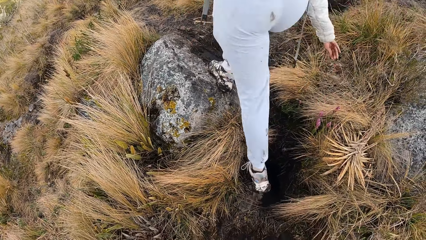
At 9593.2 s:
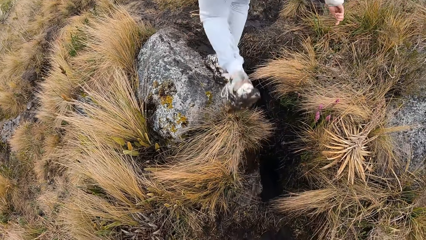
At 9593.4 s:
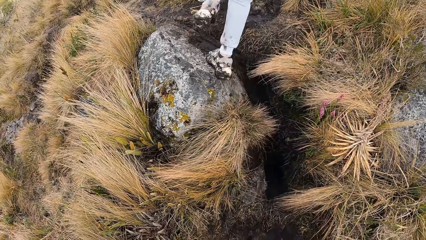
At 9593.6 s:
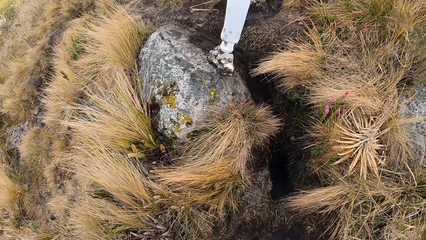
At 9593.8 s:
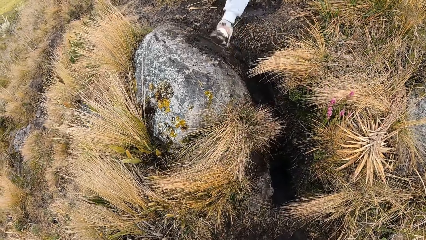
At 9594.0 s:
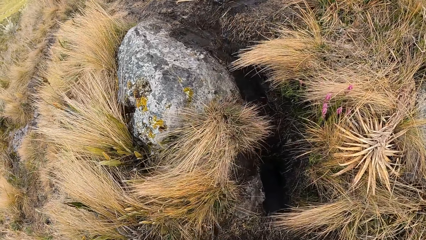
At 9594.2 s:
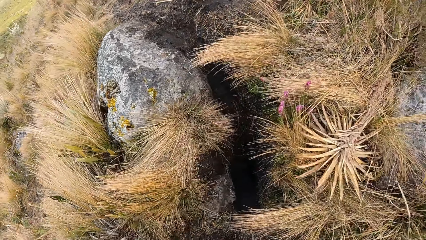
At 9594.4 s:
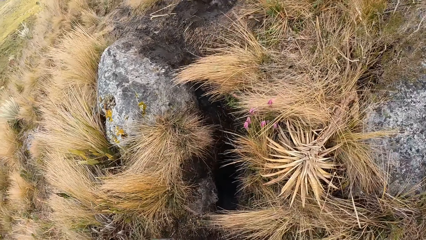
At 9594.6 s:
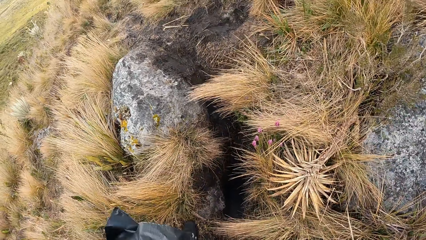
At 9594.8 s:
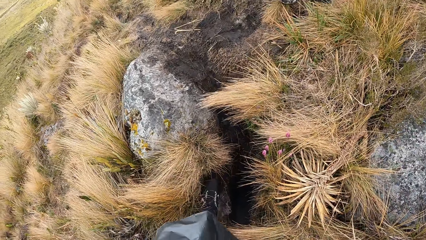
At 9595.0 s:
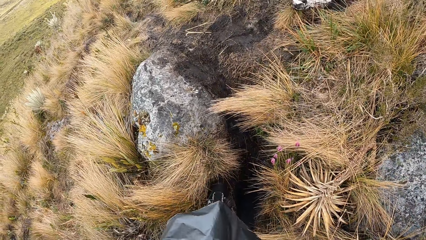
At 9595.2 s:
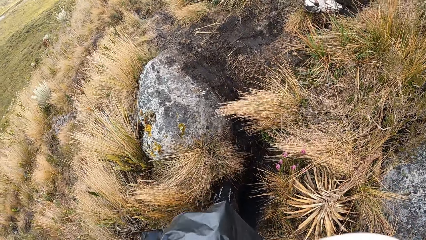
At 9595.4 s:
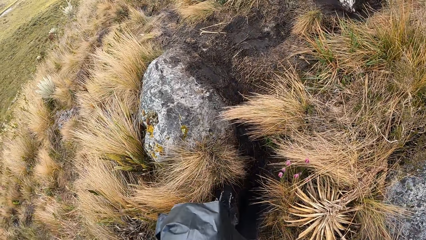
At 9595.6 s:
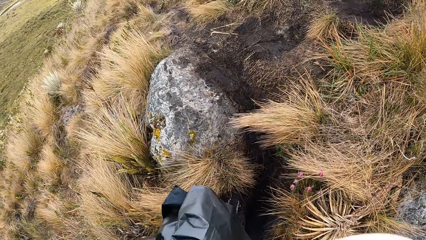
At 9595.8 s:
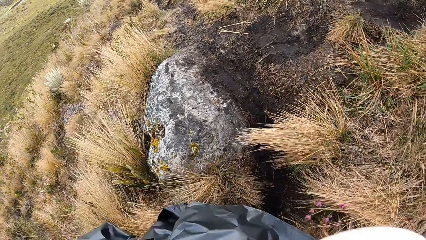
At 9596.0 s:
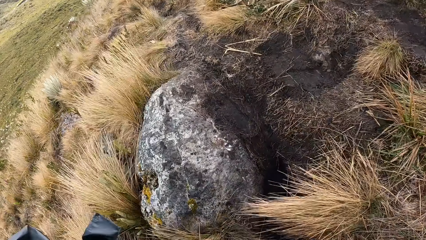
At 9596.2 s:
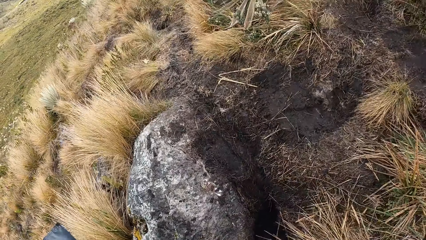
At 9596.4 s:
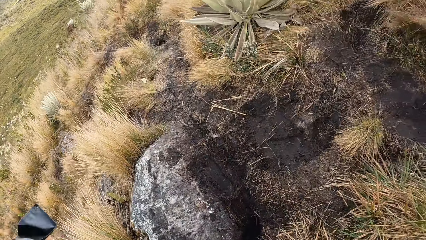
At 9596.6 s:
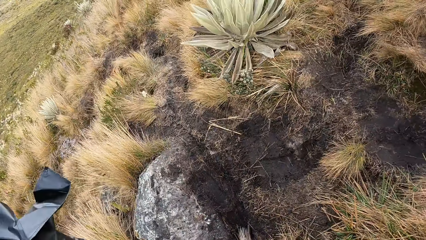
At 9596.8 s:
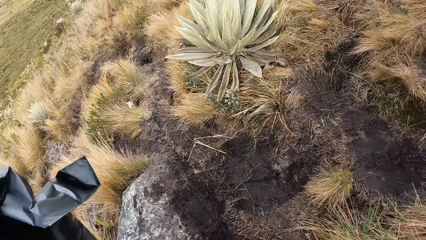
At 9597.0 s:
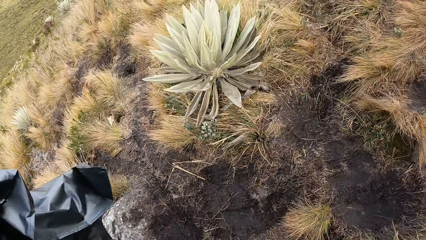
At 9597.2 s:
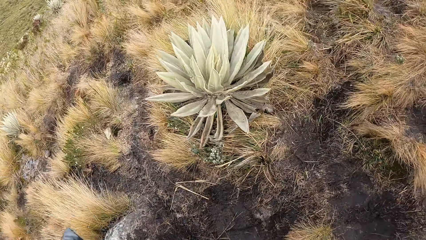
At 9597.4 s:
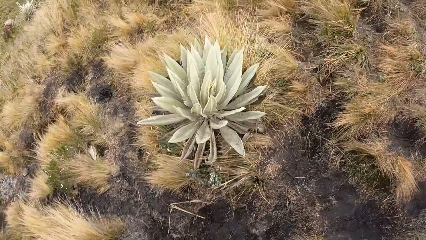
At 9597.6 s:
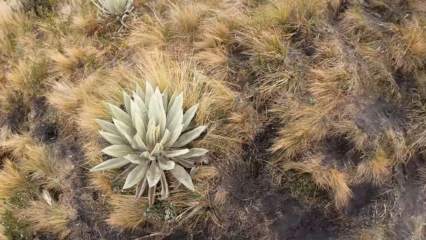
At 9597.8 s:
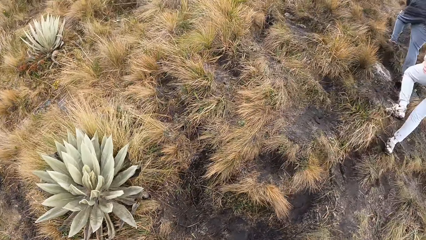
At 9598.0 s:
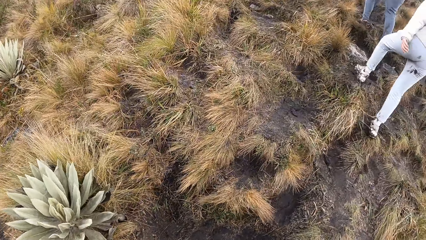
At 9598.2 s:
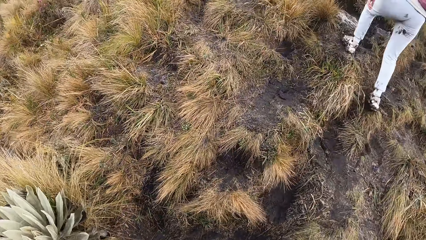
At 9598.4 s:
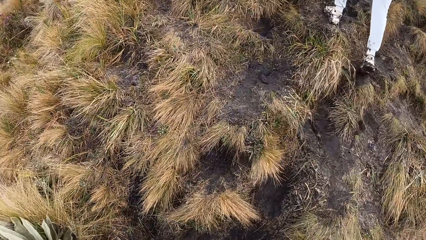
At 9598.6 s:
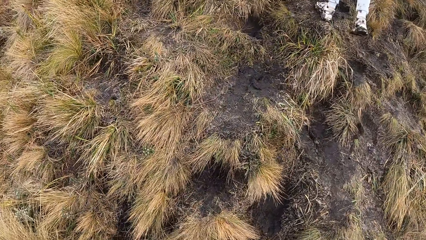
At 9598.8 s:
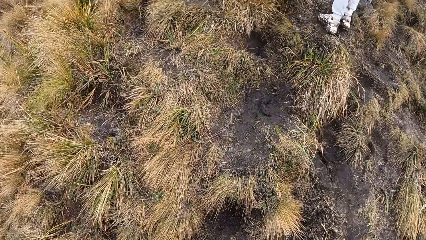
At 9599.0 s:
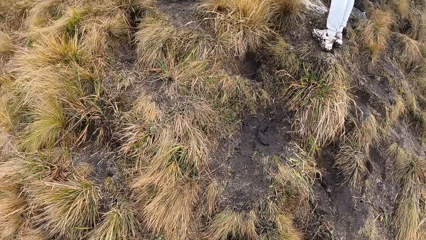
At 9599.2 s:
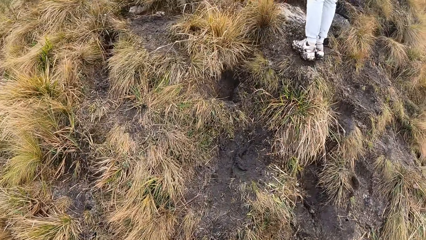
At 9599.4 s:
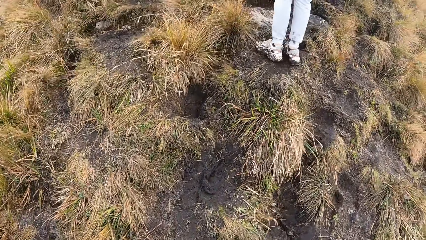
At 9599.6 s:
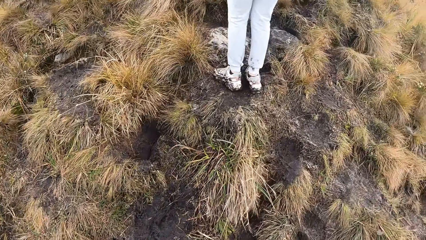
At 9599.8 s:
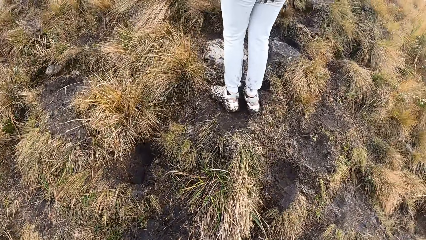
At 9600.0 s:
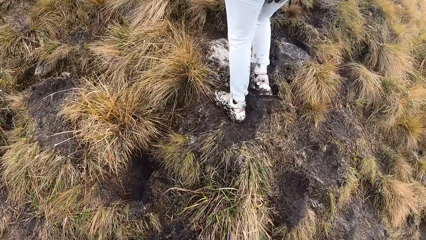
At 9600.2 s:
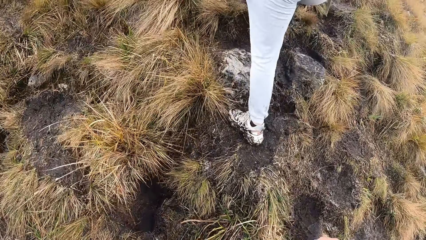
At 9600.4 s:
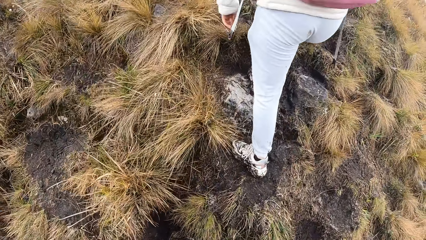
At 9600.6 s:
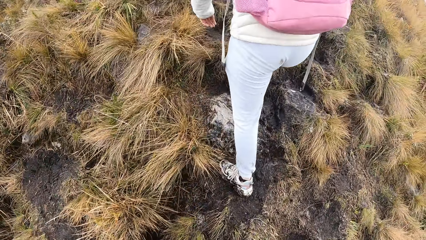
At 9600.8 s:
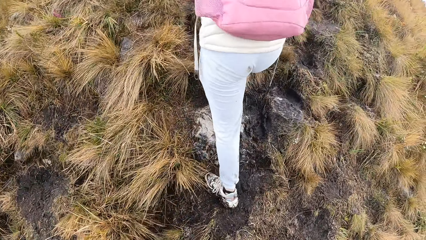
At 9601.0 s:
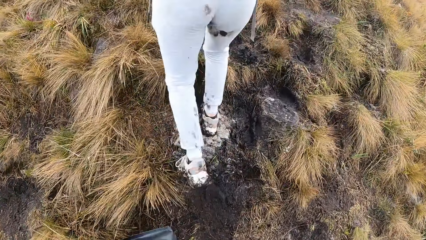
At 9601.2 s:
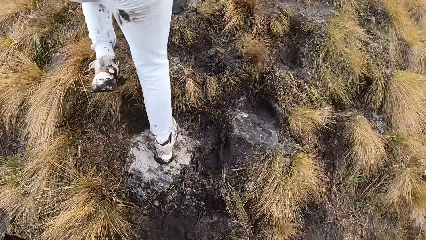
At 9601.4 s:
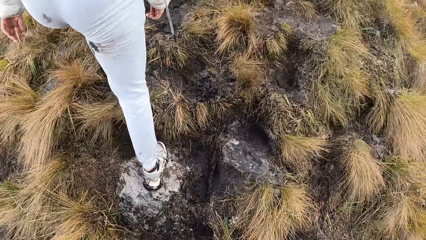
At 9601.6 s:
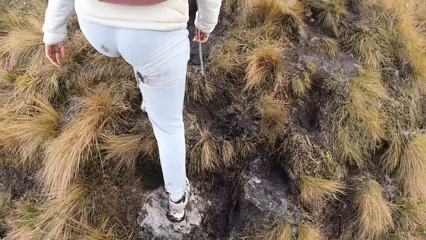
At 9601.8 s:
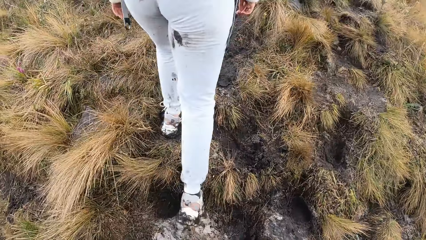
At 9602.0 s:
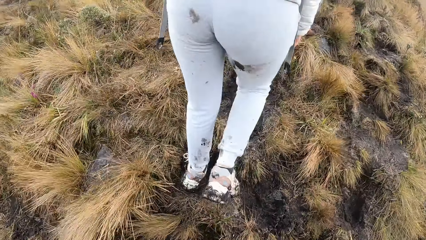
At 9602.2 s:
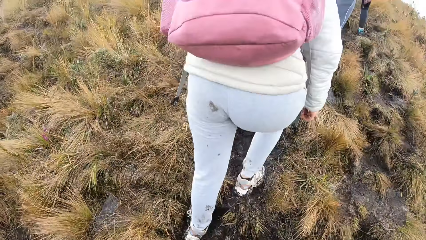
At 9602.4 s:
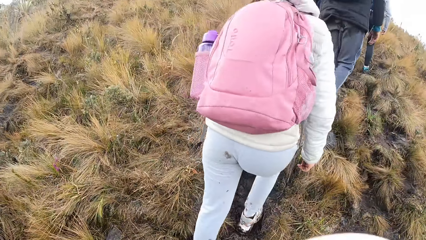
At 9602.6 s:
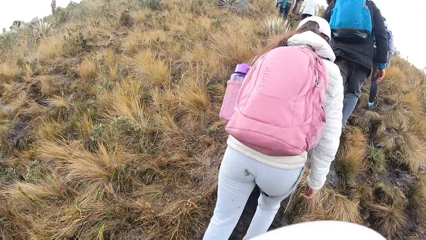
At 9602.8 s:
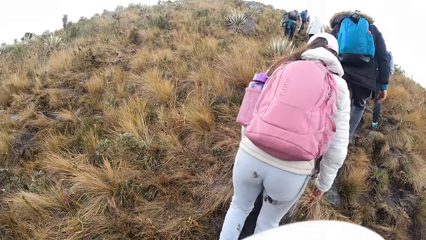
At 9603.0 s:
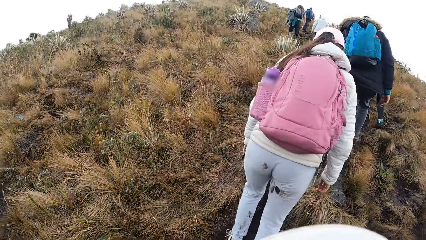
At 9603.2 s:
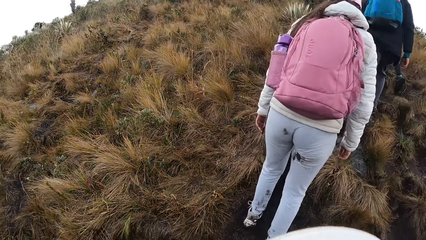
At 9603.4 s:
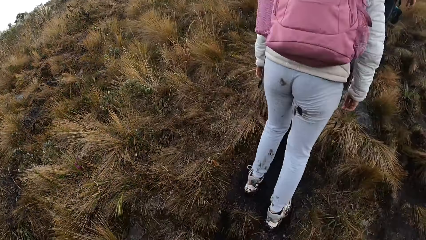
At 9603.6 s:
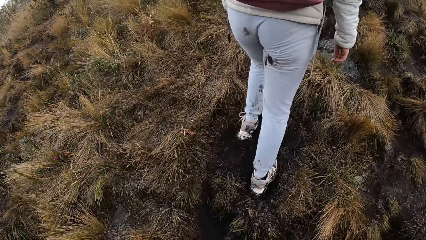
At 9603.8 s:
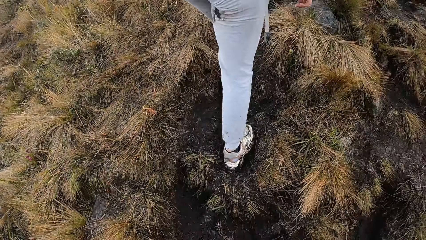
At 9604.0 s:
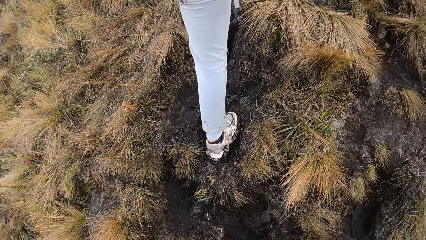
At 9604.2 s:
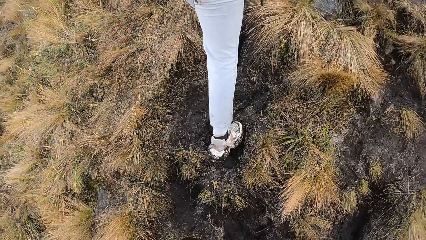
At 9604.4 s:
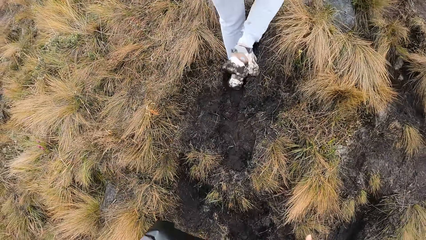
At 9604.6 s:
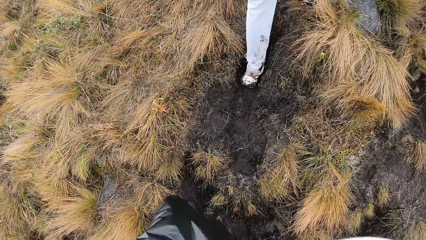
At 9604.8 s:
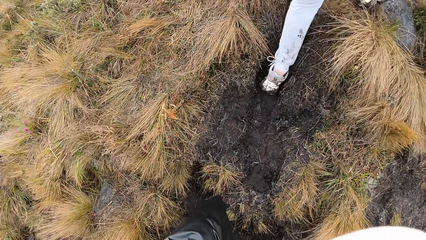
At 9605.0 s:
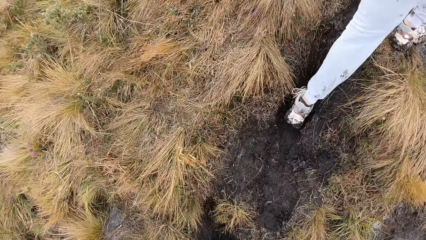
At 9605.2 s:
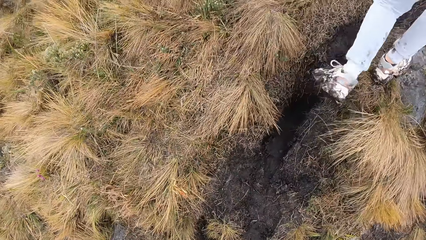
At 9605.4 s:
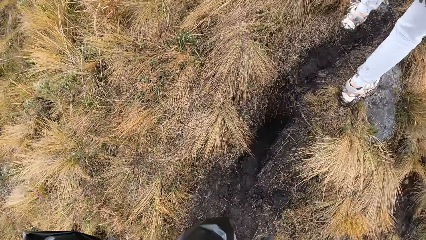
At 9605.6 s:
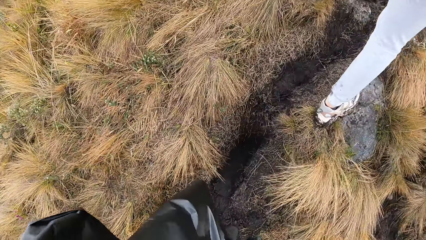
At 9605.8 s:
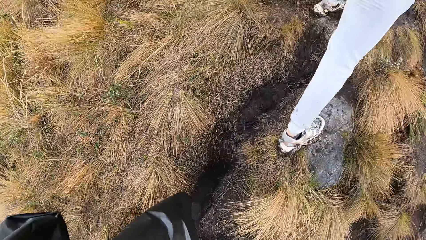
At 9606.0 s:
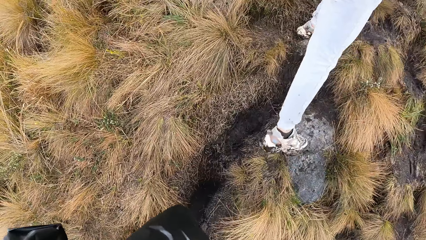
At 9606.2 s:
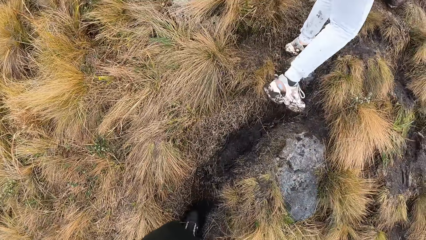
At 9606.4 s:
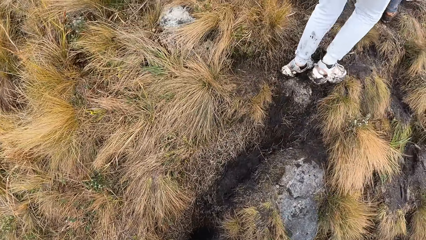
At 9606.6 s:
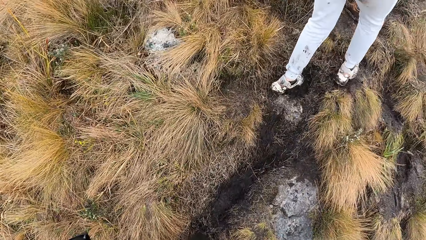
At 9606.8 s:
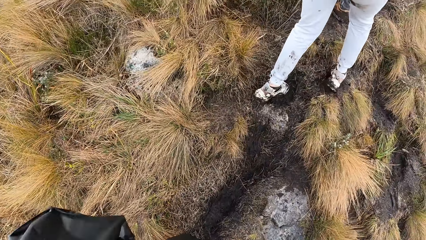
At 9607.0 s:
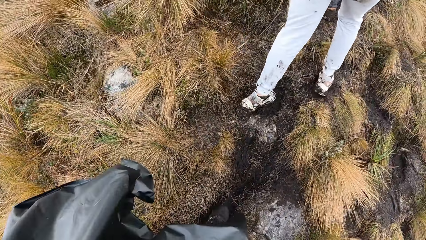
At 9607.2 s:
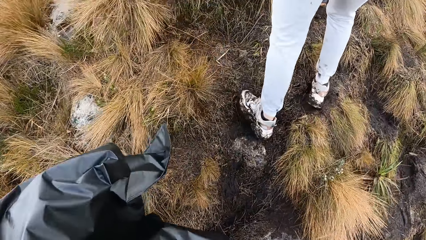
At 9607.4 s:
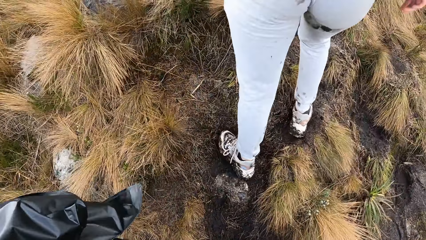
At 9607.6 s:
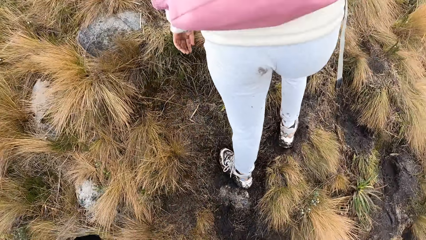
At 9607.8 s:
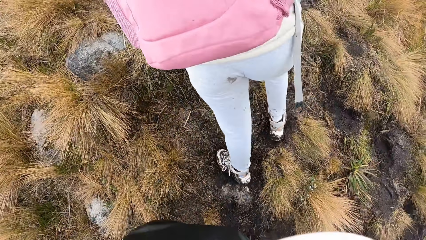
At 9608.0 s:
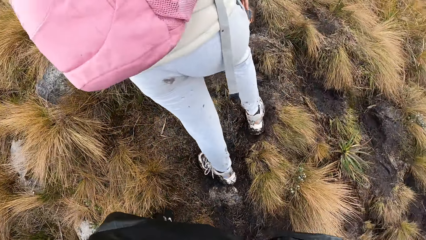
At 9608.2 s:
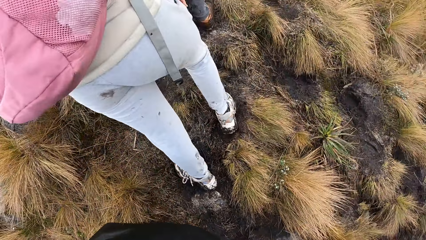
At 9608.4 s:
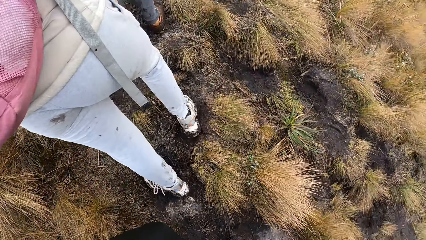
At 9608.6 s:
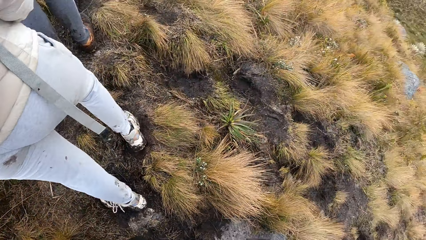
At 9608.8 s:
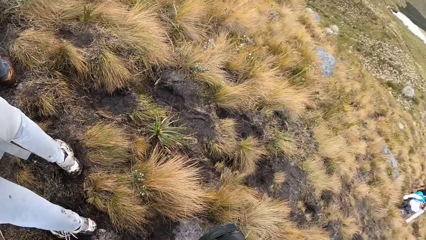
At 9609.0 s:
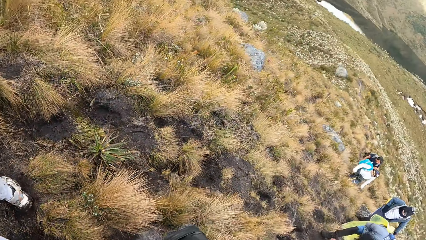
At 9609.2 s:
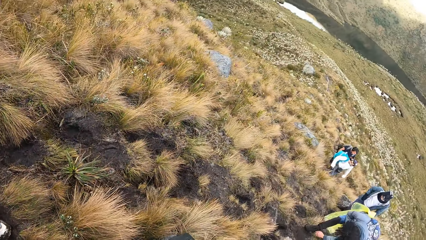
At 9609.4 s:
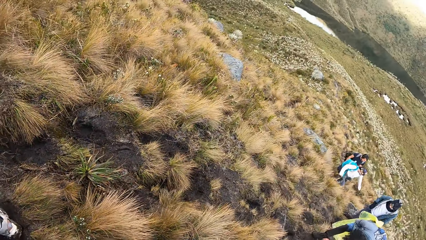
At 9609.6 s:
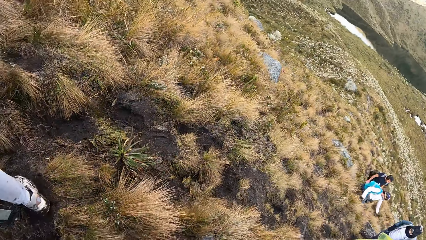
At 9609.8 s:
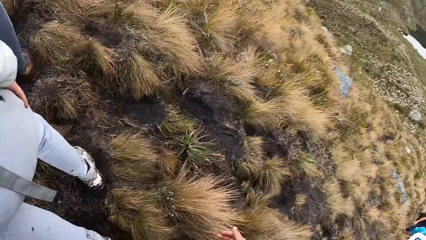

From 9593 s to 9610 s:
The camera wearer climbs the mountain. They turn around.
